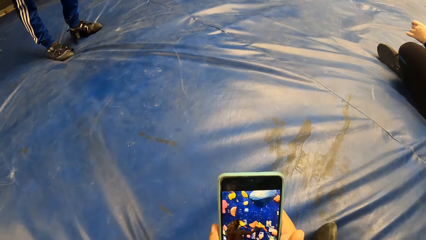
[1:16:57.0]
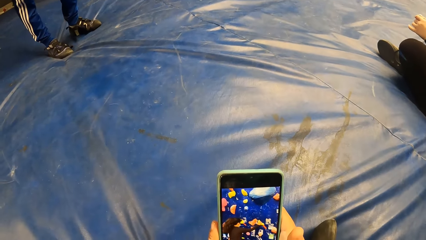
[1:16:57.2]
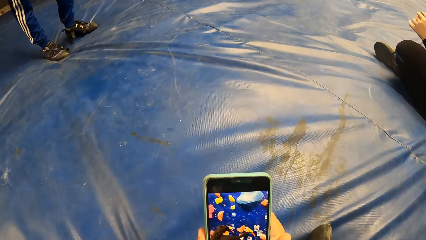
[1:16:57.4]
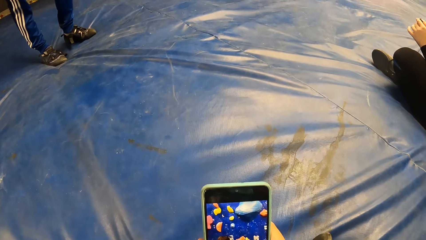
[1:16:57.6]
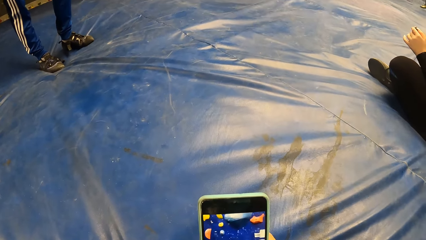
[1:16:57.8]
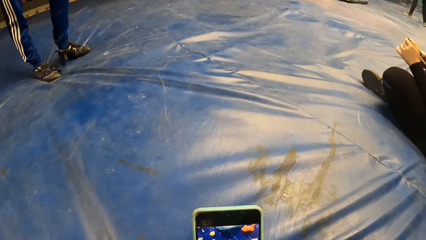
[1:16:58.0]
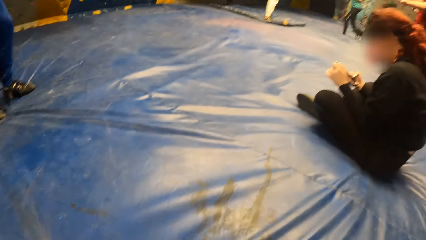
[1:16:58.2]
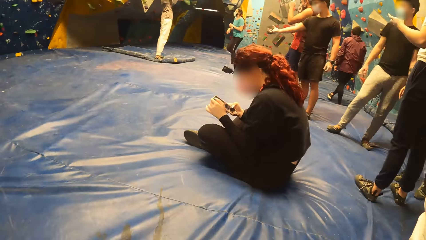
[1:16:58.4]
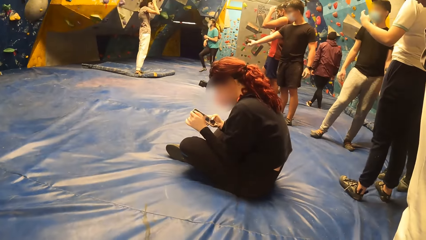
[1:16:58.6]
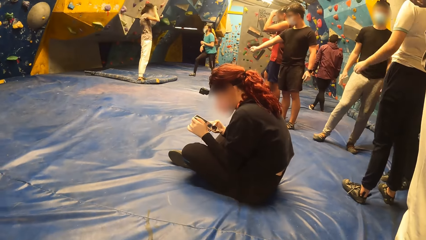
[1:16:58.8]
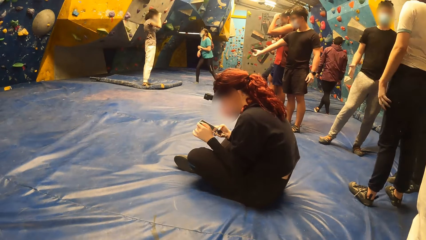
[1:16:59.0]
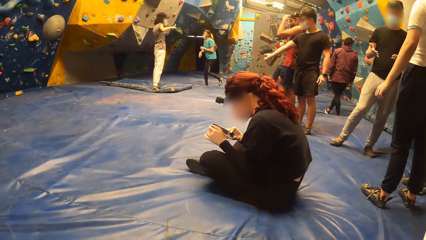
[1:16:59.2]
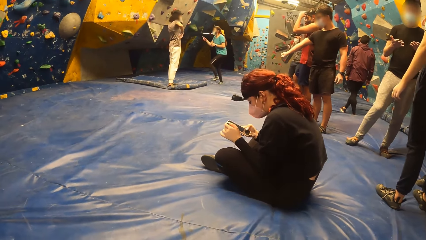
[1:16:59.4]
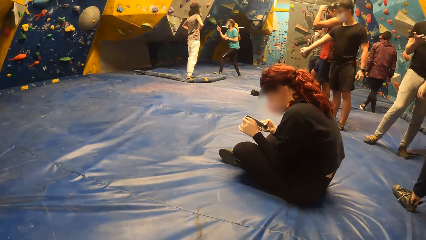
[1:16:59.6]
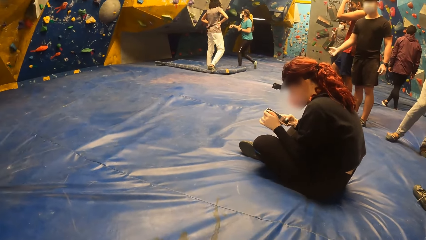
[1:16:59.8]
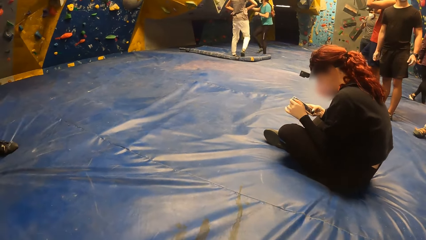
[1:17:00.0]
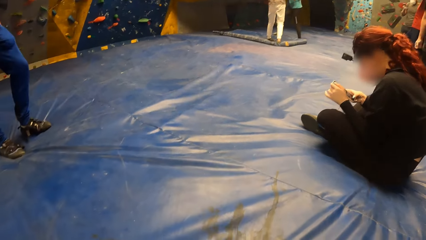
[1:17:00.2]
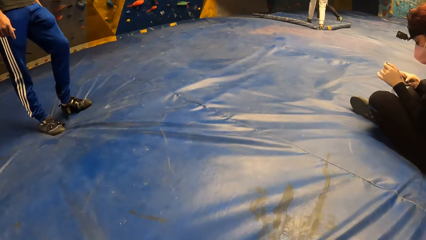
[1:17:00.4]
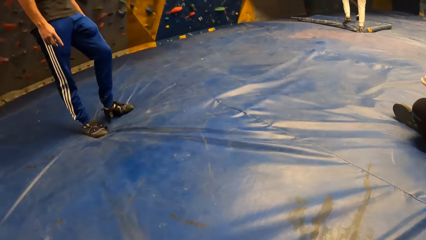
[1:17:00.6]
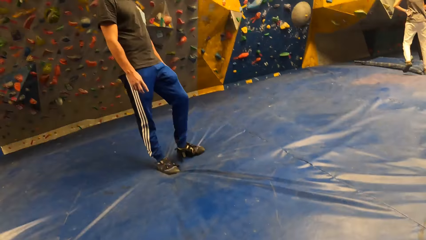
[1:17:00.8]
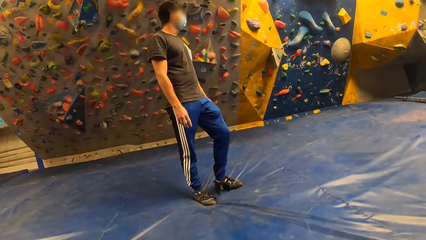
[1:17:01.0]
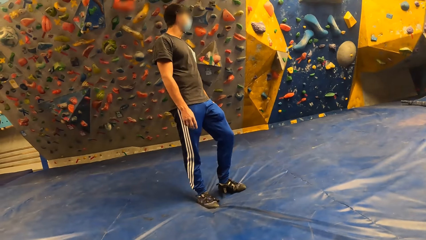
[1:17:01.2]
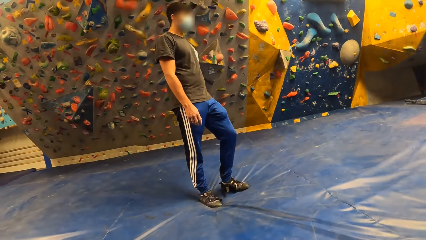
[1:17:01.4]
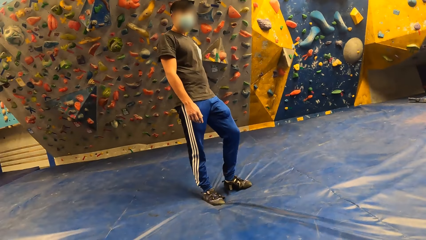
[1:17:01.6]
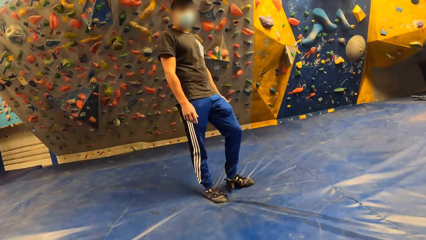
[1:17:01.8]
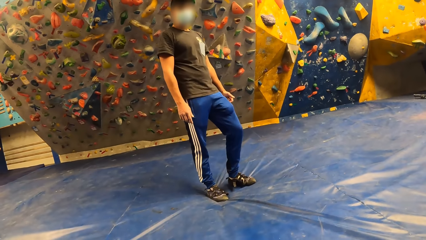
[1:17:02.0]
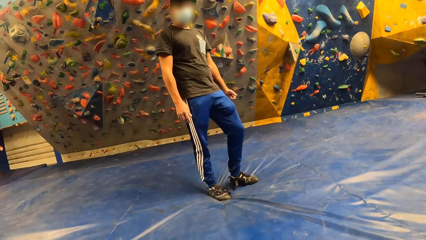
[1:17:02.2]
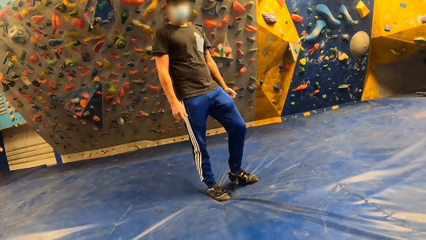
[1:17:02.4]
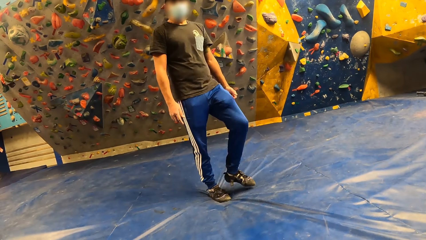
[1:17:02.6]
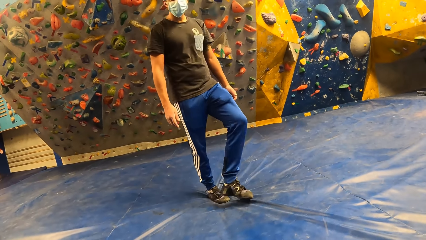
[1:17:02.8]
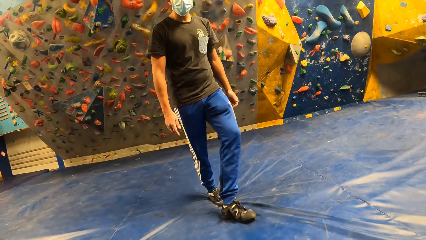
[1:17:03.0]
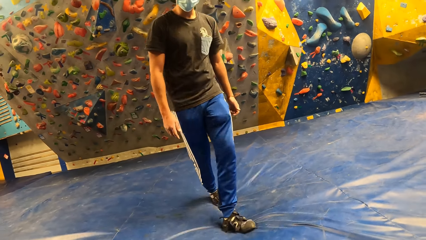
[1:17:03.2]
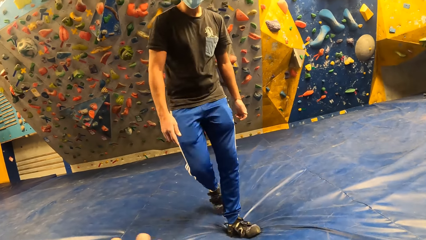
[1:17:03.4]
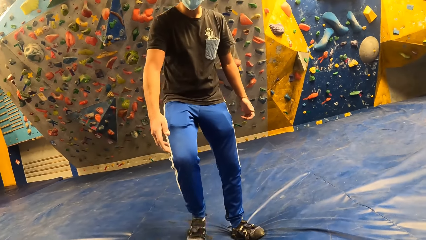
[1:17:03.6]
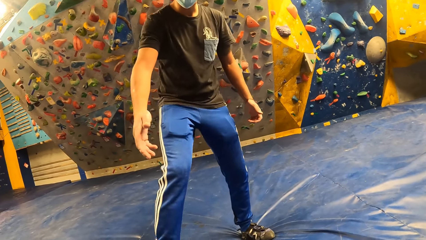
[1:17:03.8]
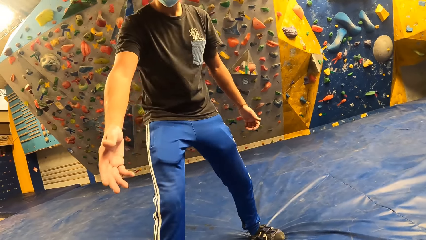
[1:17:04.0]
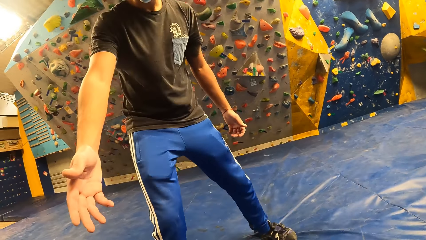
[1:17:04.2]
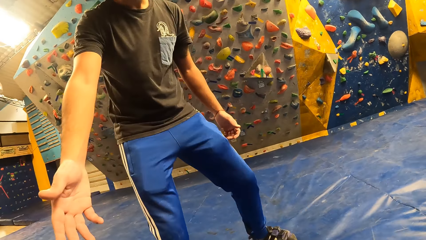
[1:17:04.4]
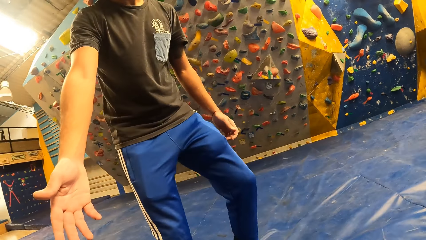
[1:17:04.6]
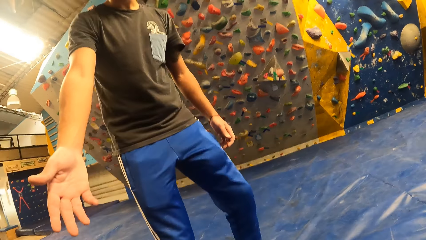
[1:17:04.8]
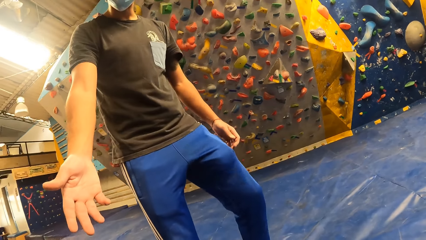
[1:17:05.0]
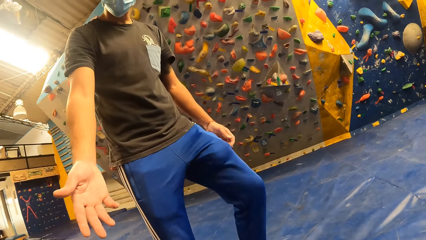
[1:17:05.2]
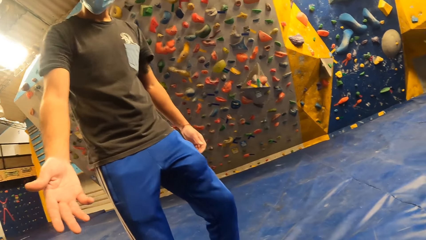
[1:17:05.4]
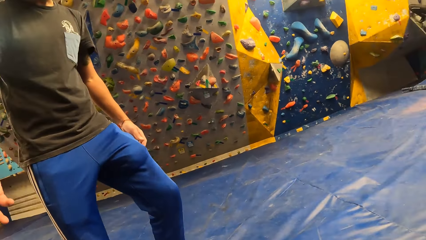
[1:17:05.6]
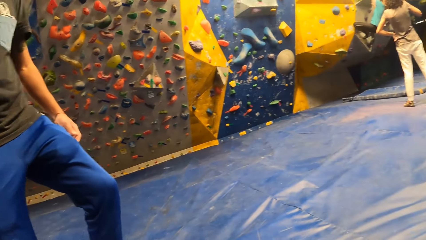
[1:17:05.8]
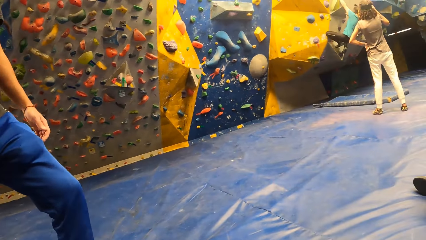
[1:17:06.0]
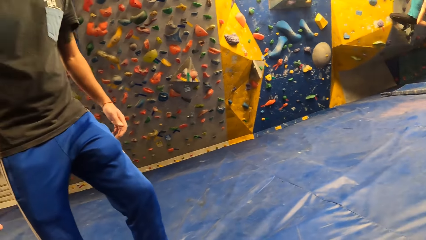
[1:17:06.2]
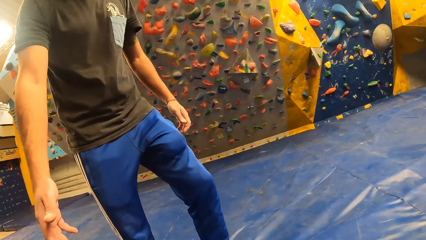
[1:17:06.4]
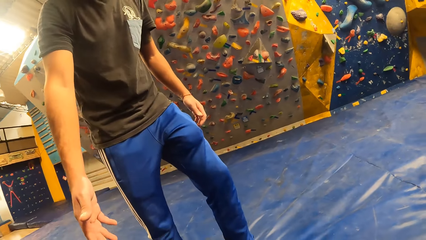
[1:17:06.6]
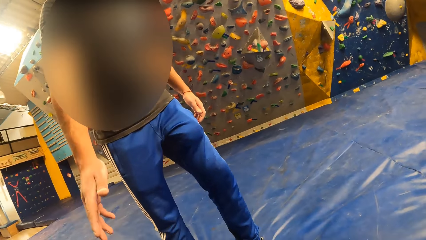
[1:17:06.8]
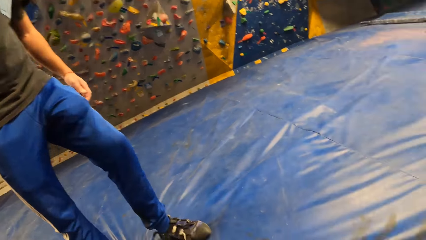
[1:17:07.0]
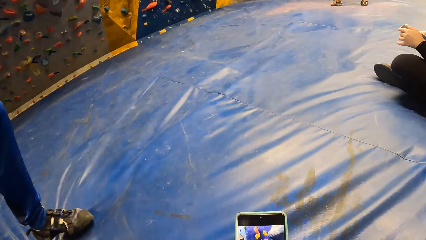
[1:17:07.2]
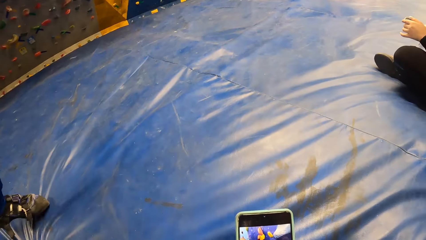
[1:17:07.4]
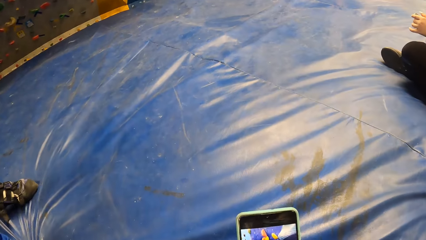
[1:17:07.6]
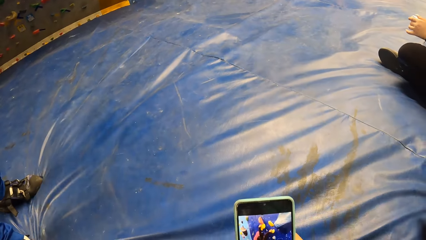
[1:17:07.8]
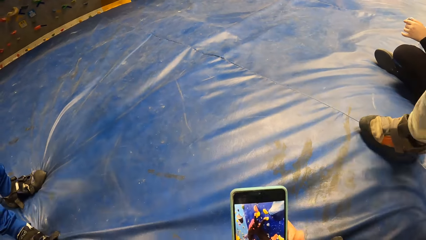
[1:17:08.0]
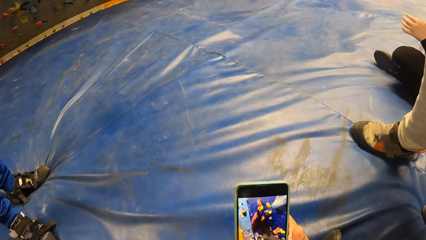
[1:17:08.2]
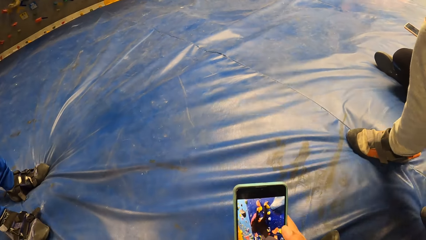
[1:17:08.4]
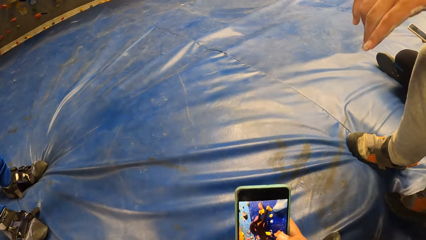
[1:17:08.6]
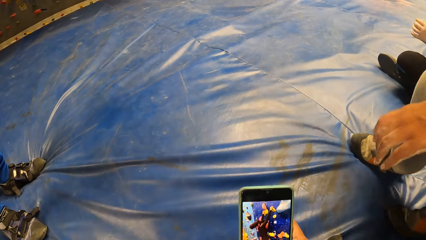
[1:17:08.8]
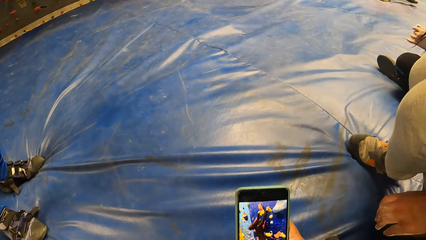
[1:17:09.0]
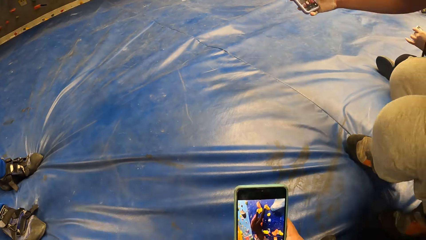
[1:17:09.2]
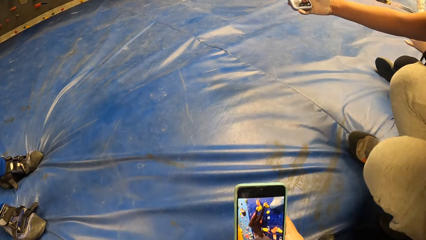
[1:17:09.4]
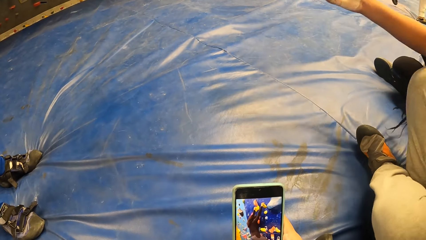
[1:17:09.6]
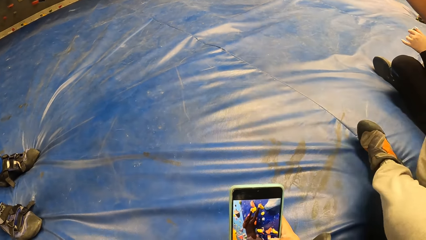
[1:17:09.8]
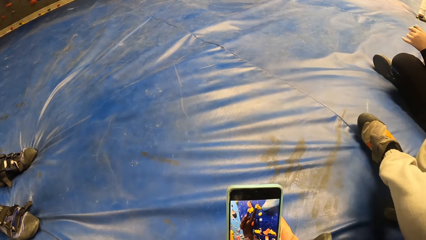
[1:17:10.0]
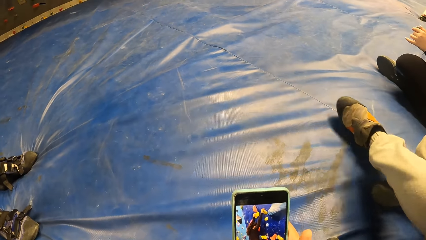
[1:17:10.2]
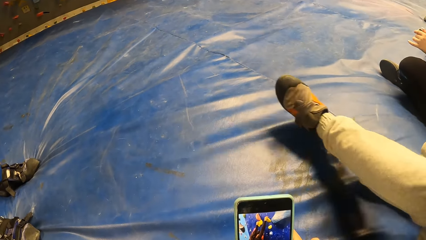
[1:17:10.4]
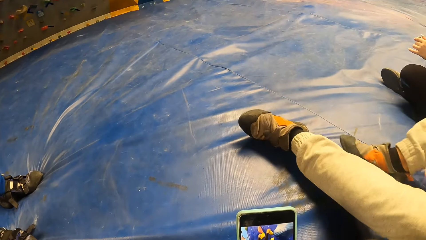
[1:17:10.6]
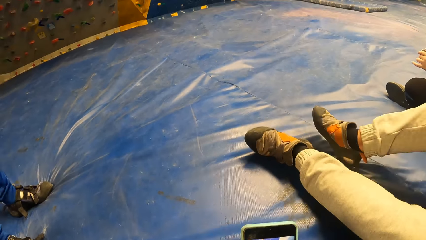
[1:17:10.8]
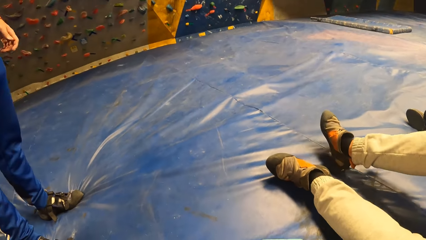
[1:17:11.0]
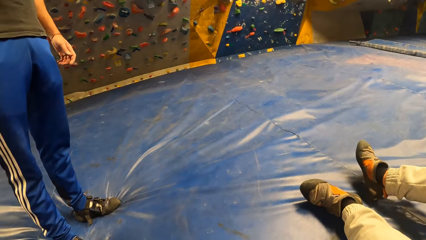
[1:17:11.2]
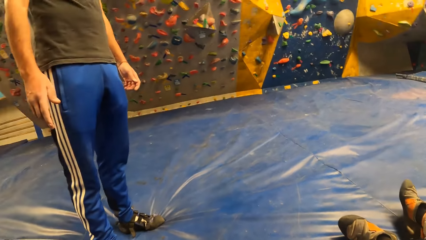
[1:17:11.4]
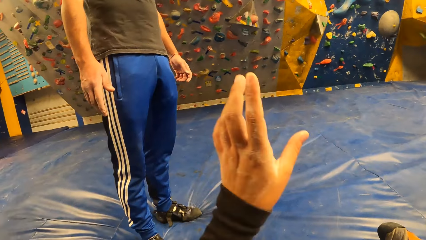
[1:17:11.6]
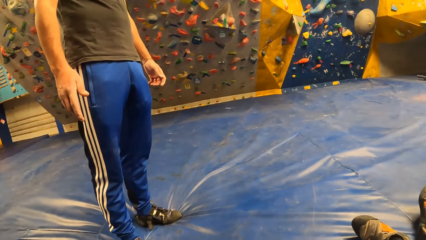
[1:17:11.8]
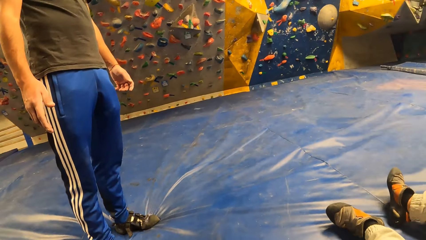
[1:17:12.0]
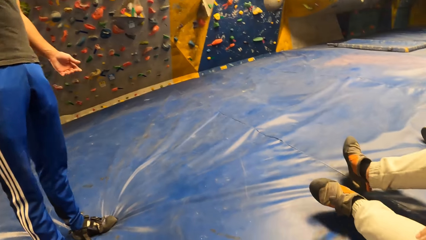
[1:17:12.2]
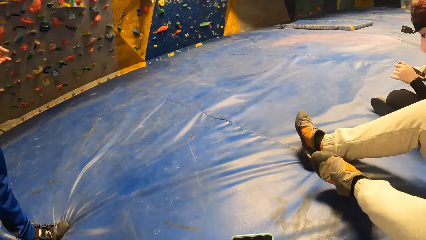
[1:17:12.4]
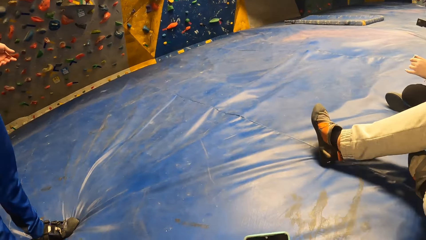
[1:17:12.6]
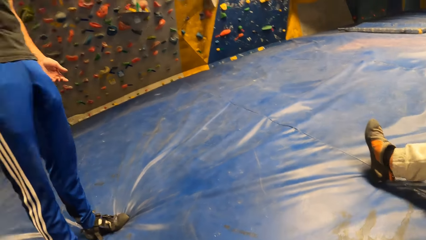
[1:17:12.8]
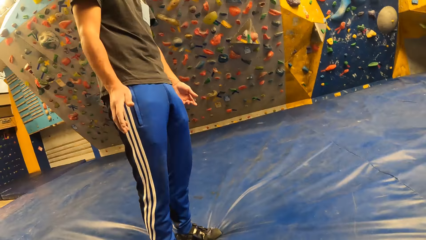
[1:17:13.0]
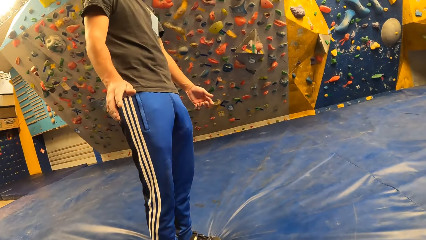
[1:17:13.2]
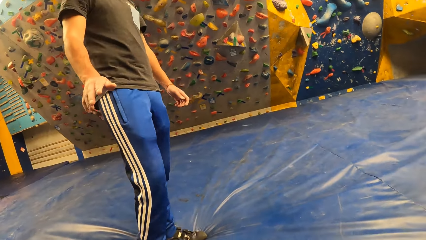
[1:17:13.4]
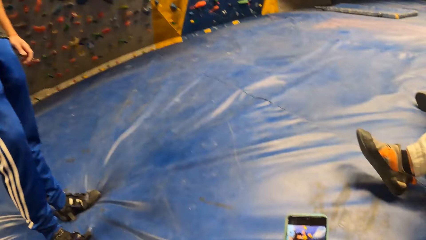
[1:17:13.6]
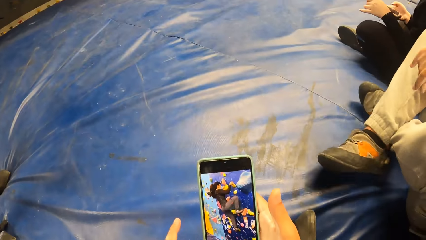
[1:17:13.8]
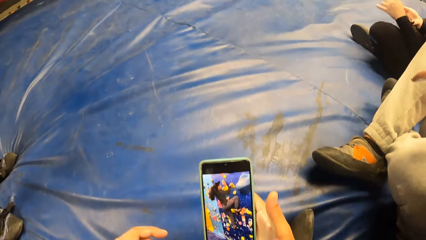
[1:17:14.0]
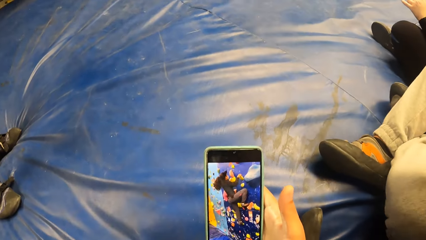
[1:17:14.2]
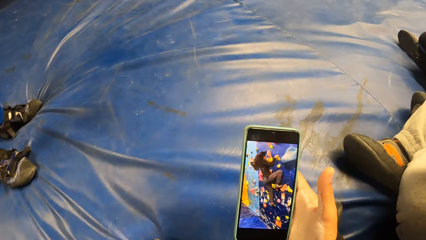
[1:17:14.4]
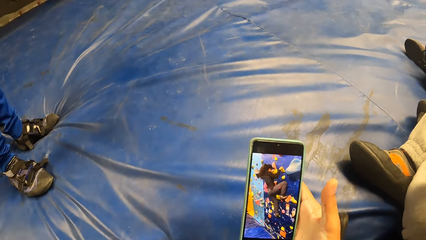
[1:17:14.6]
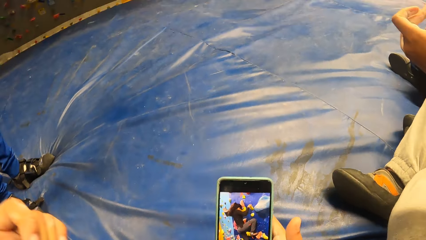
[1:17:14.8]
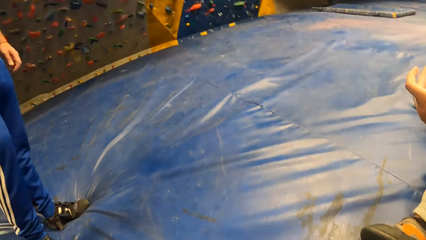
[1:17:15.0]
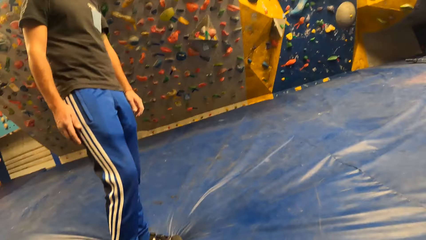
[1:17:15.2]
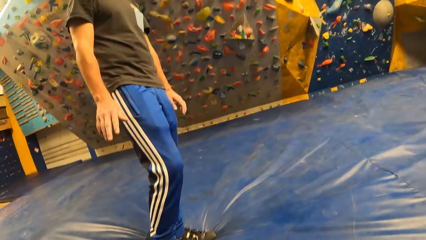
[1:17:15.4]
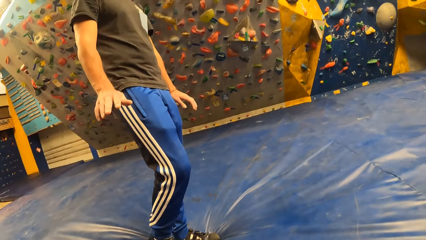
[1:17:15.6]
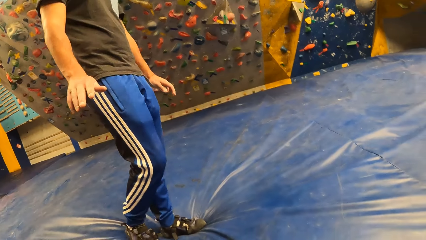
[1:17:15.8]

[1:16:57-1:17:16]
The camera wearer checks the phone. She interacts with a guy. The guy walks toward the camera wearer. The camera wearer looks around. The guy stretches his right hand toward the camera wearer. The camera wearer operates her phone with her right hand. She watches a video in her phone. She raises her left hand.
